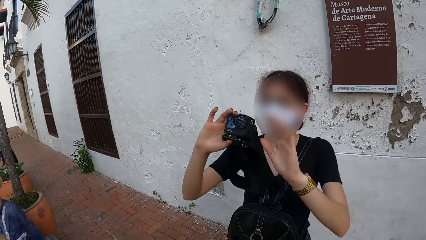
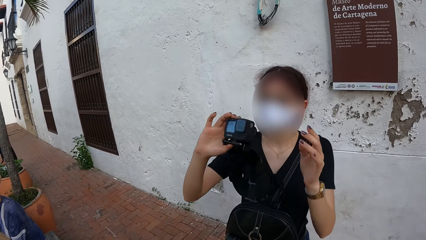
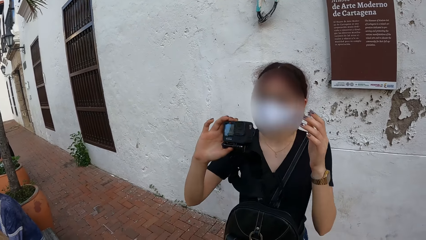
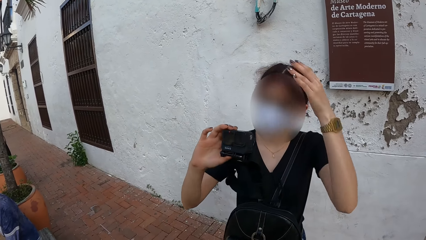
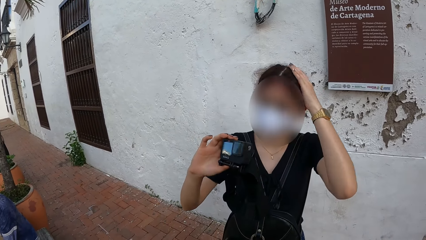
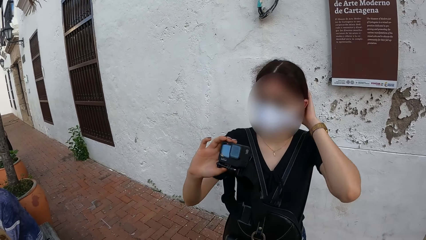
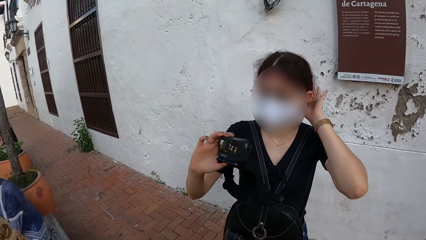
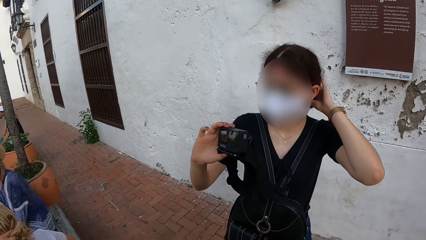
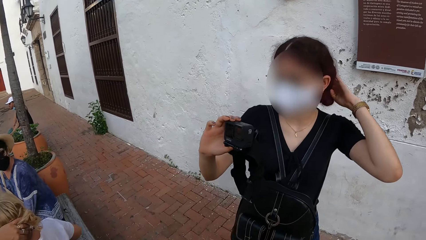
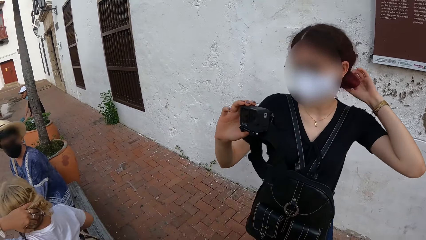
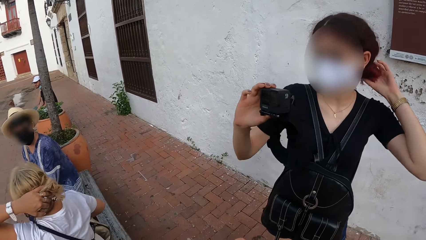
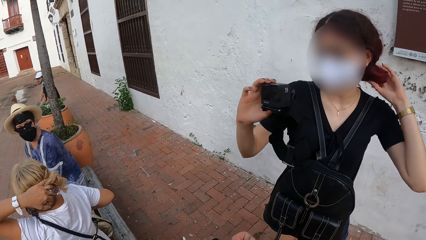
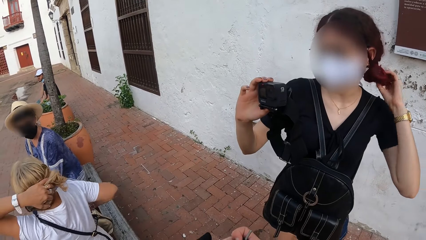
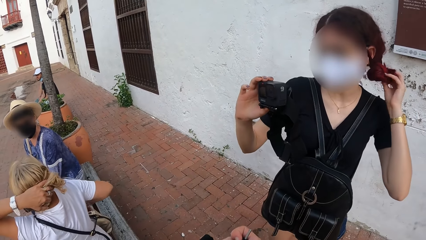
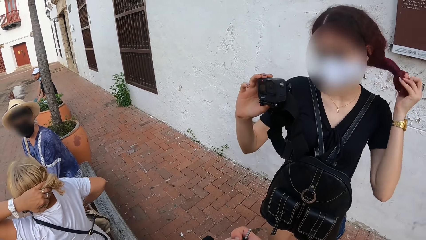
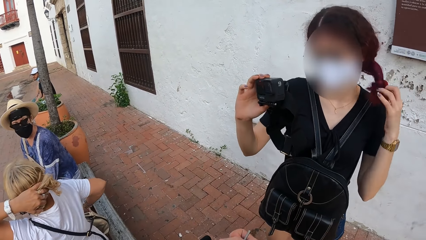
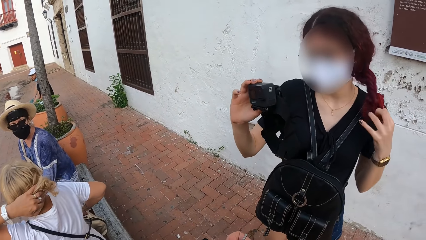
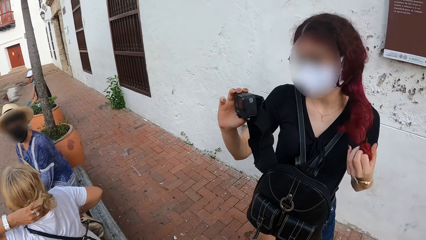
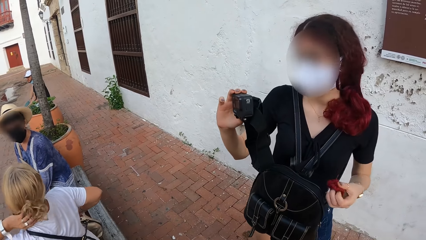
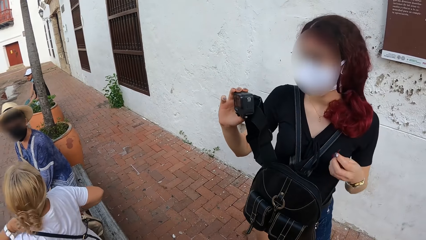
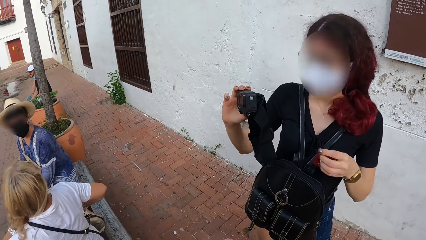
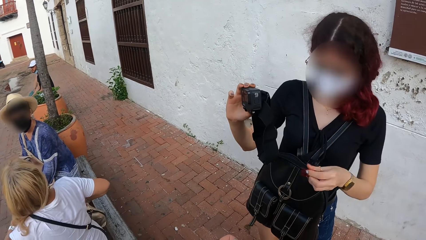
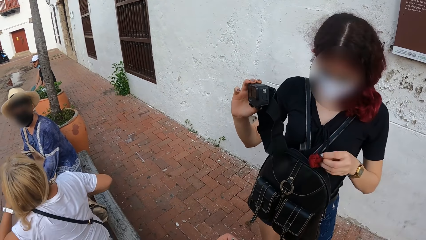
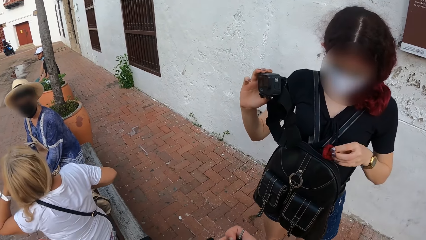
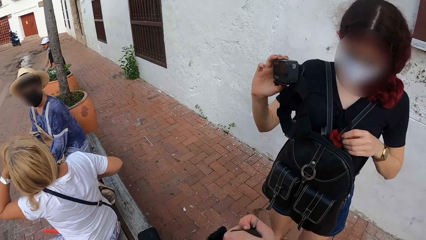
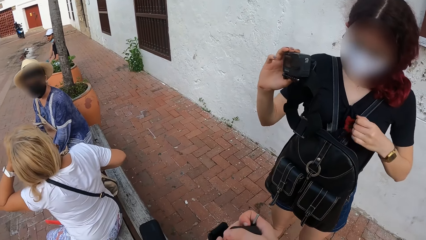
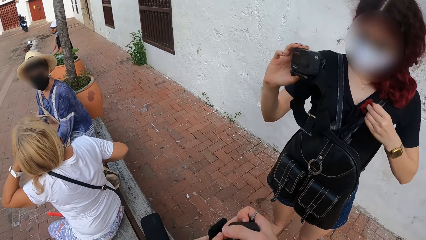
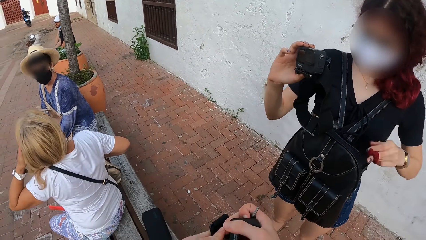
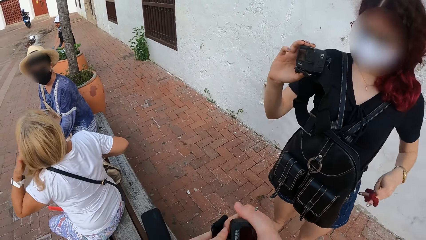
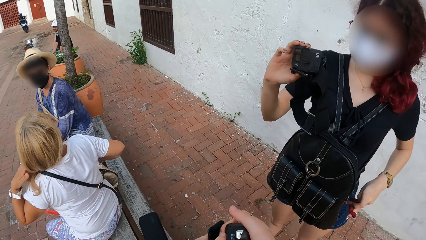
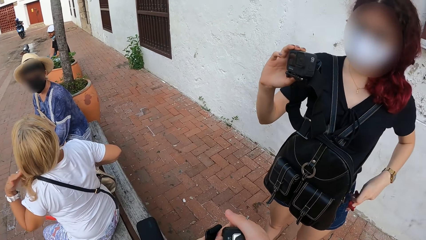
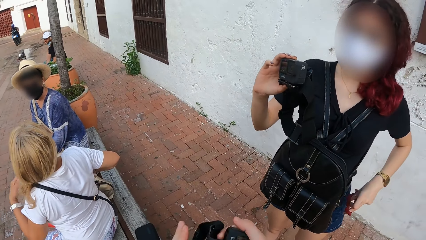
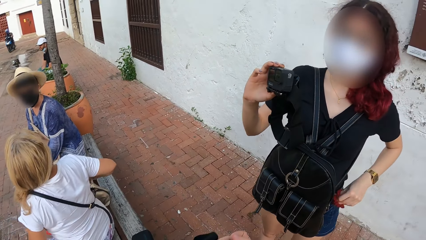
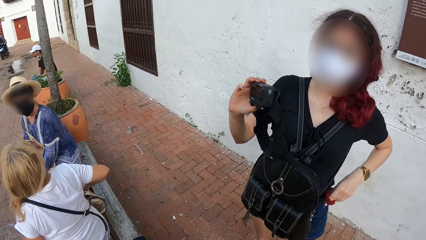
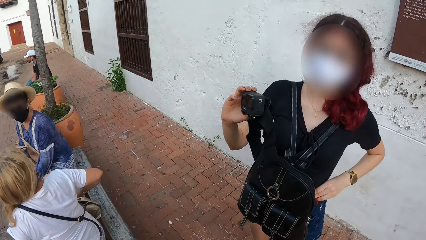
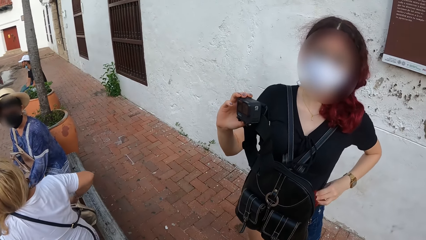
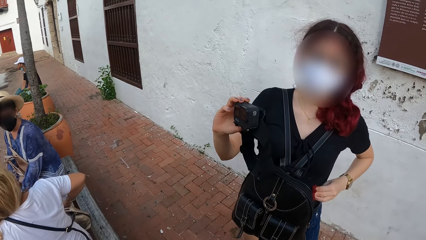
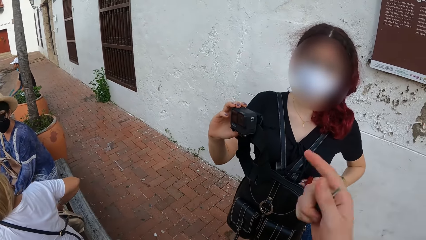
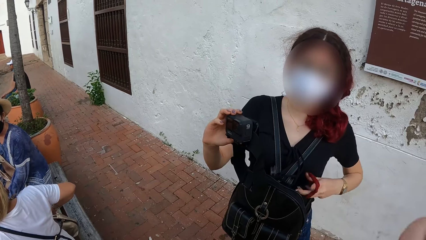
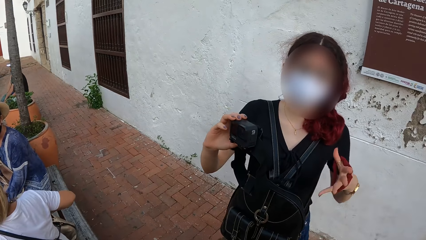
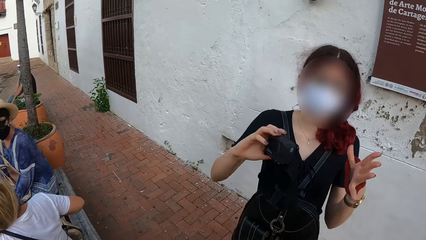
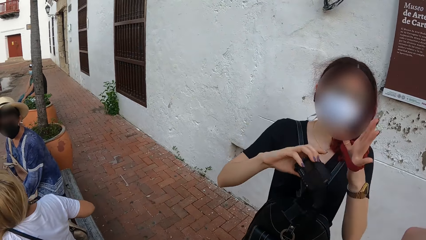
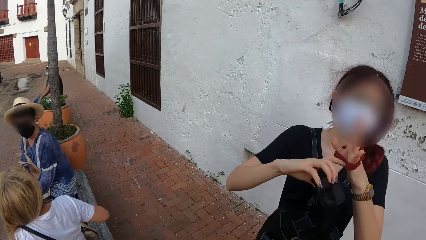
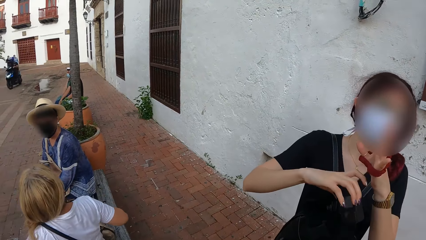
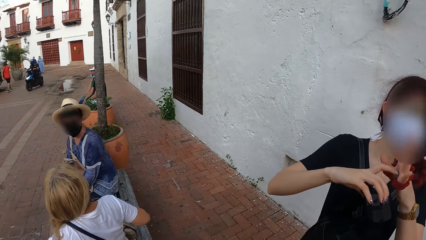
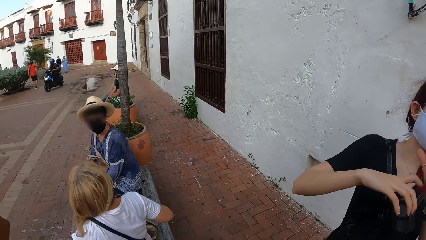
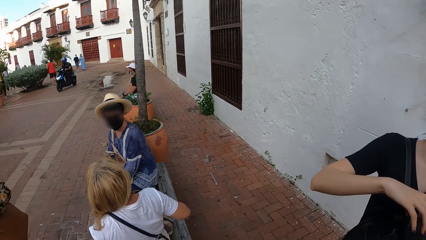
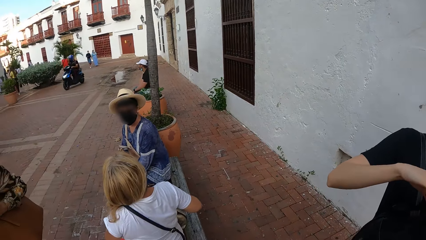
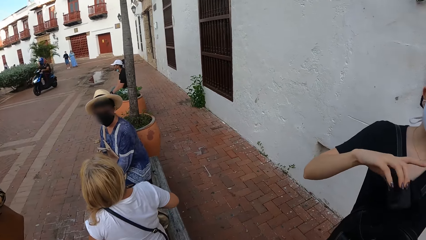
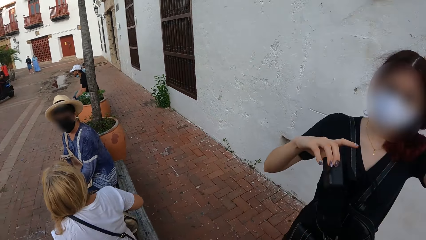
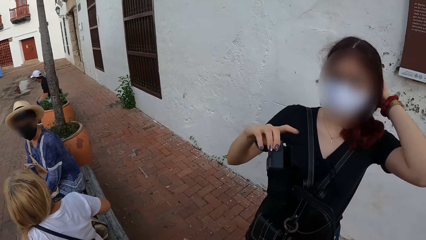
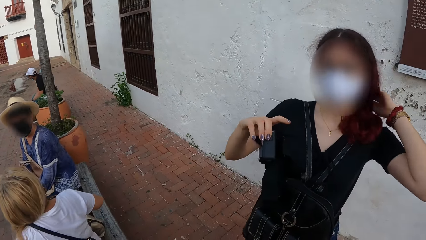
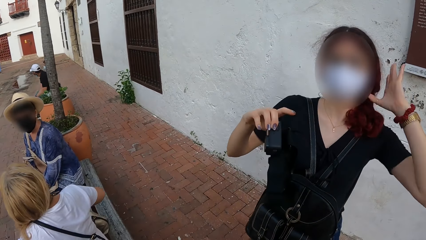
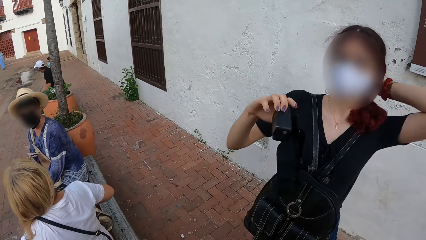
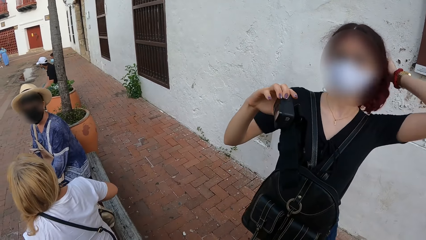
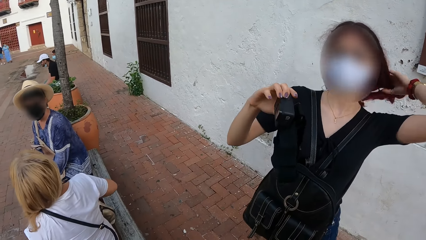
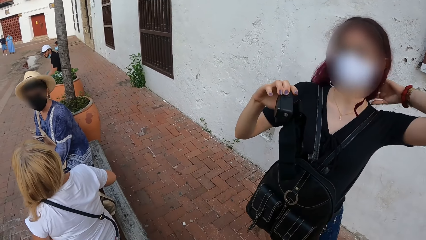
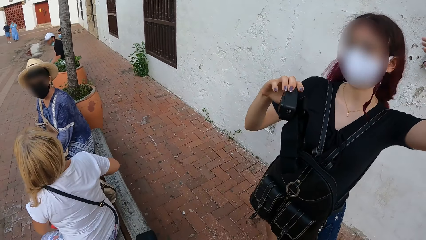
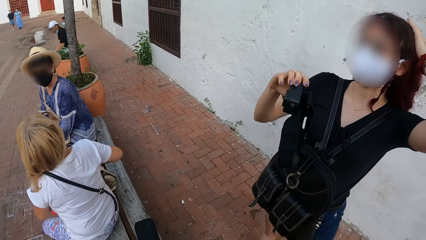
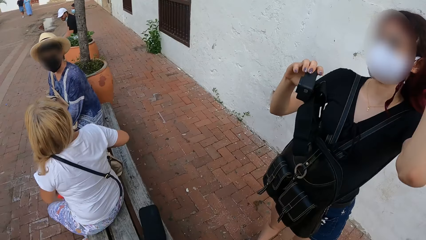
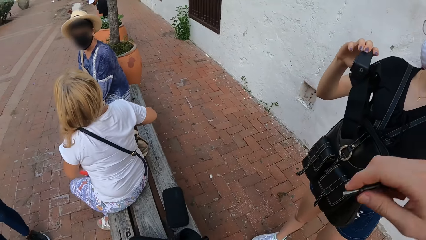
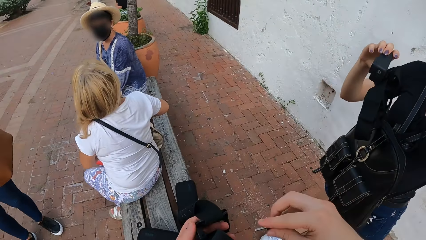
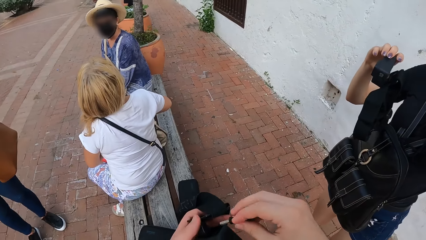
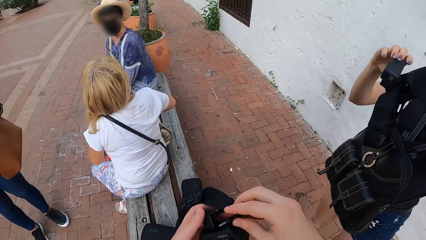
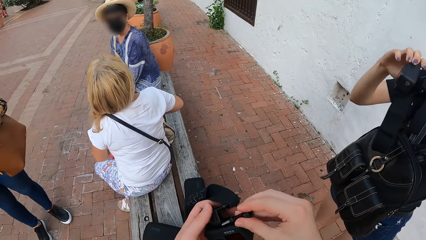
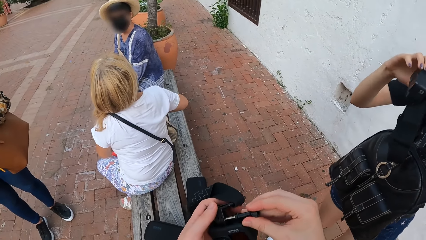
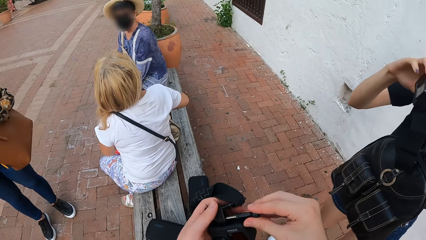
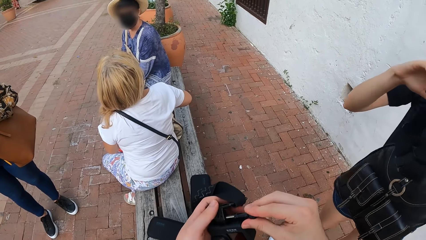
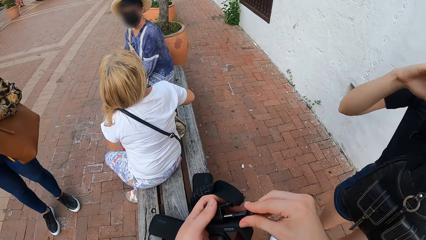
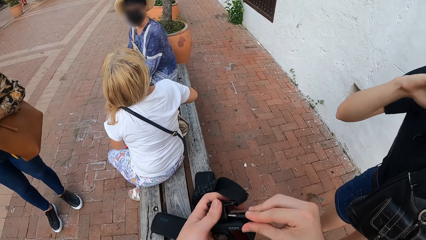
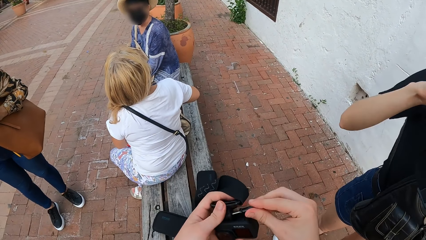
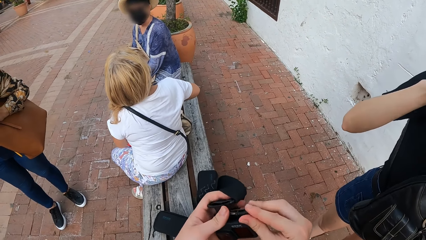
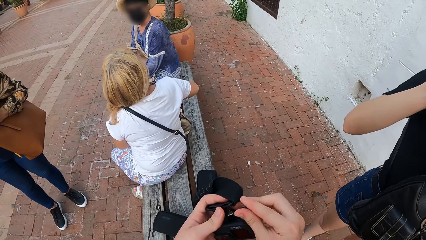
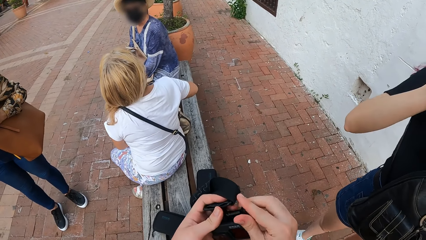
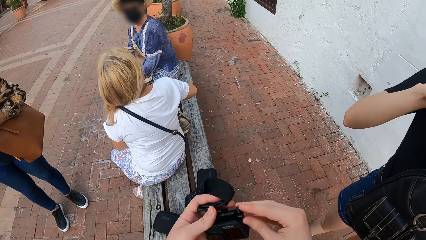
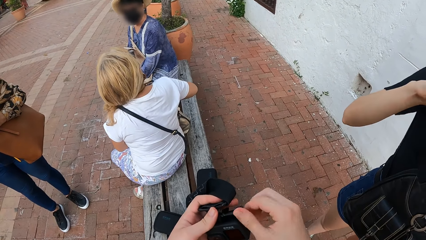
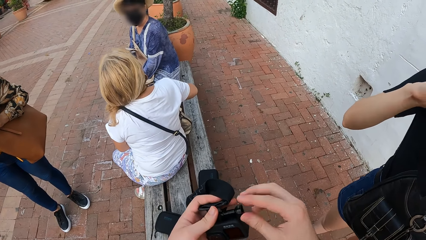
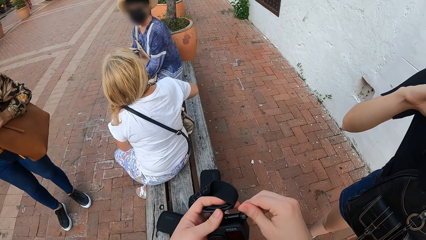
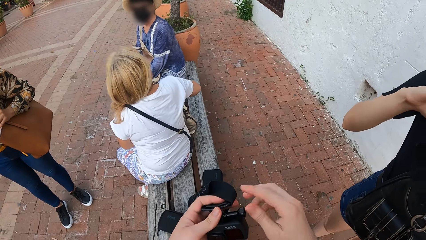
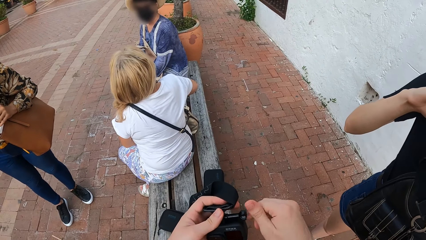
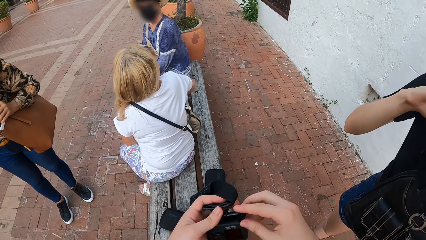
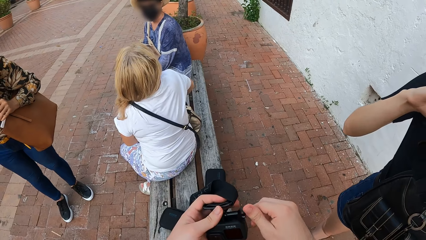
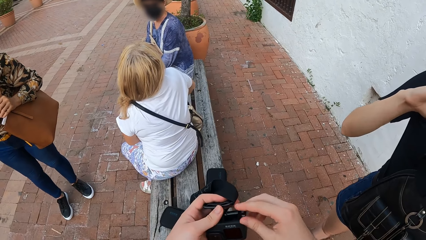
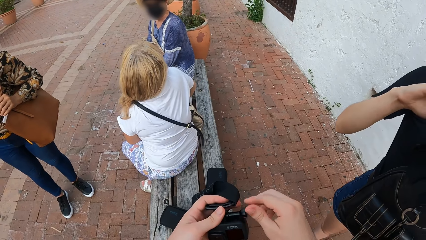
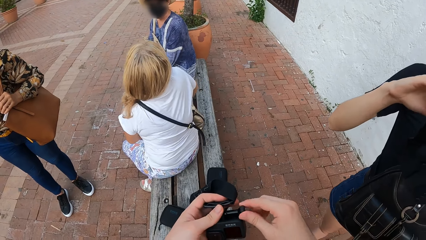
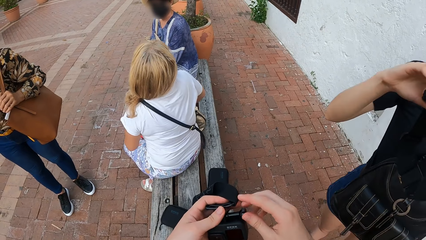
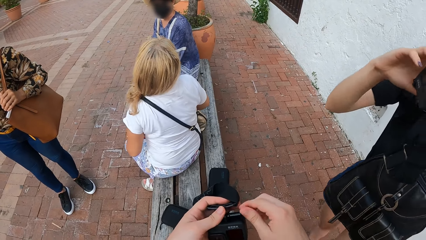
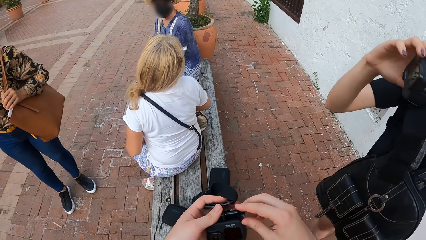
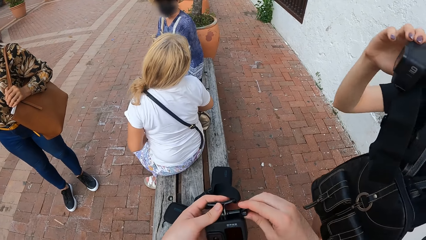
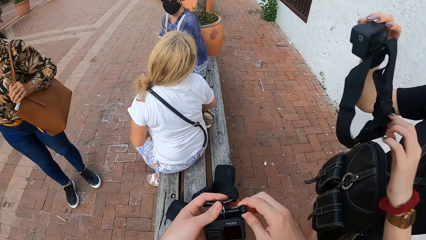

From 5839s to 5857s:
A woman holds the camera in her left hand. She touches her hair with her left hand. She removes a scrunchie from her hair with her left hand. Another woman puts her right hand in a bag on the bench. The first woman wears the scrunchie on her left hand. The camera wearer holds a plug clip in his right hand. He talks to the first woman. The first woman touches her hair with her left hand. The camera wearer puts the plug clip in the camera with his right hand. He fixes the camera with the hands. He screws the plug clip in the camera with his right hand.
